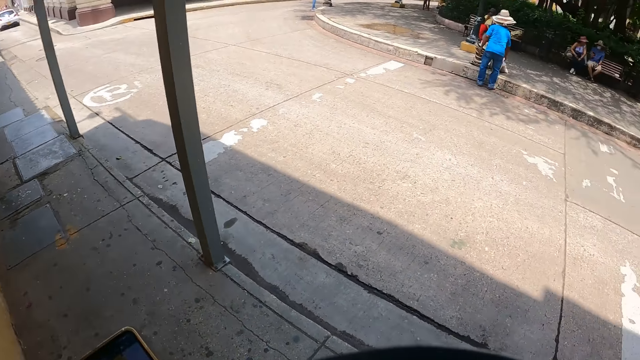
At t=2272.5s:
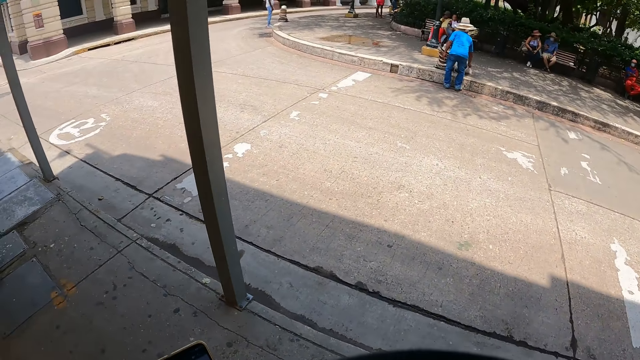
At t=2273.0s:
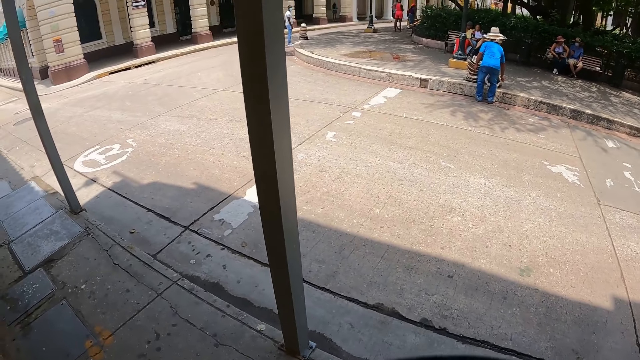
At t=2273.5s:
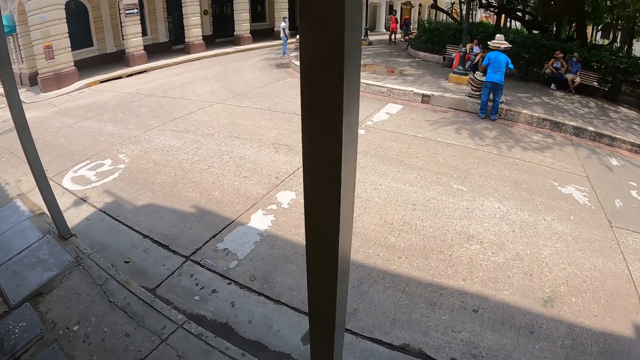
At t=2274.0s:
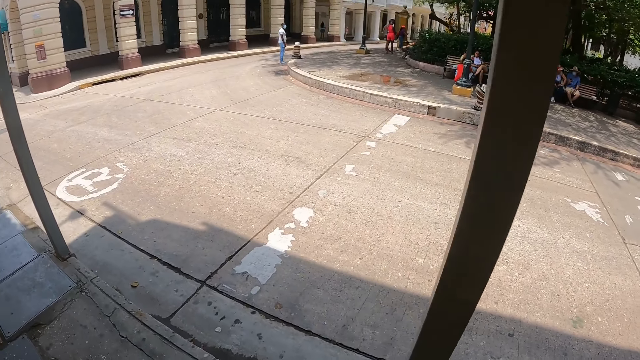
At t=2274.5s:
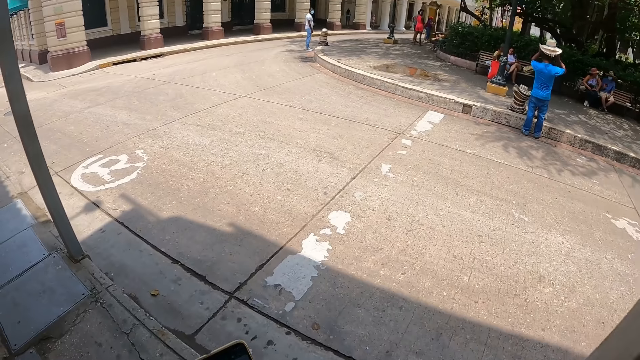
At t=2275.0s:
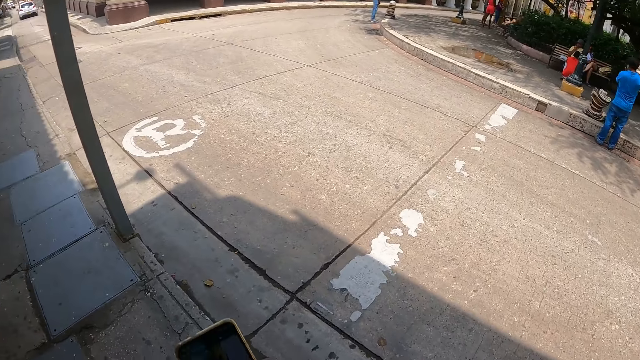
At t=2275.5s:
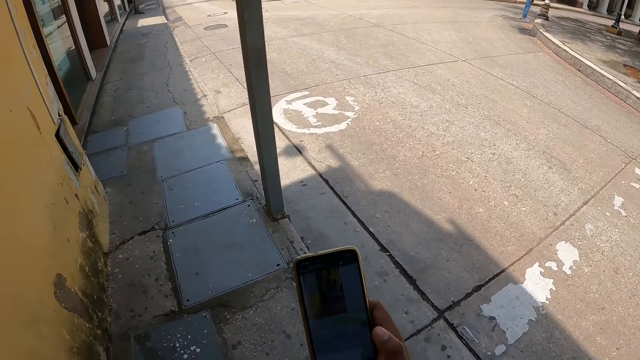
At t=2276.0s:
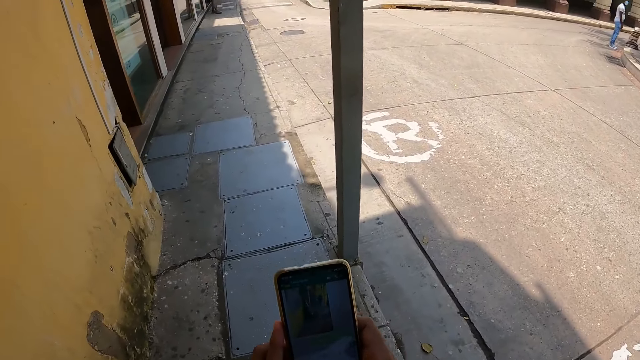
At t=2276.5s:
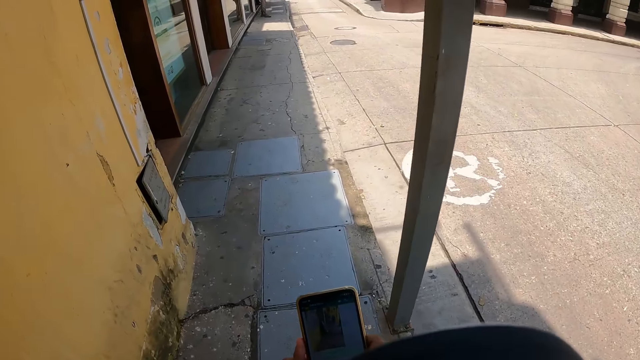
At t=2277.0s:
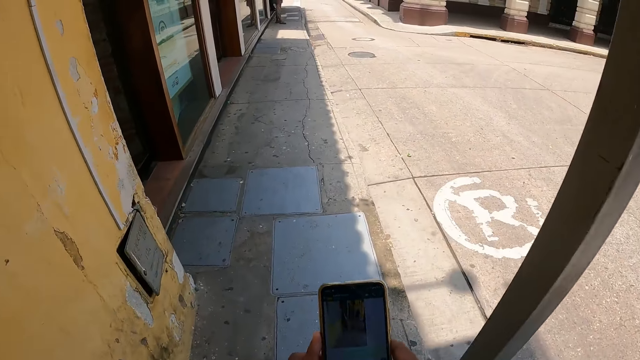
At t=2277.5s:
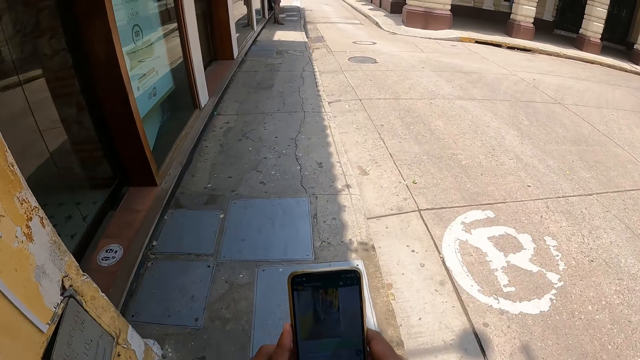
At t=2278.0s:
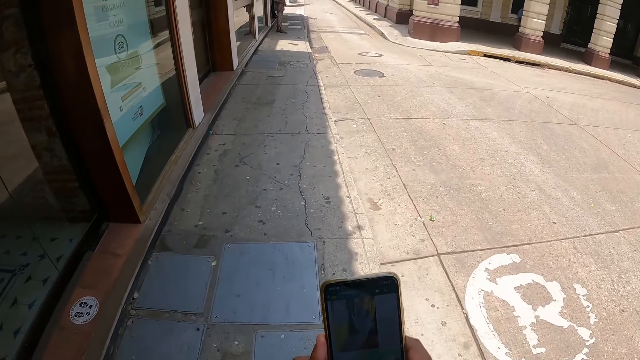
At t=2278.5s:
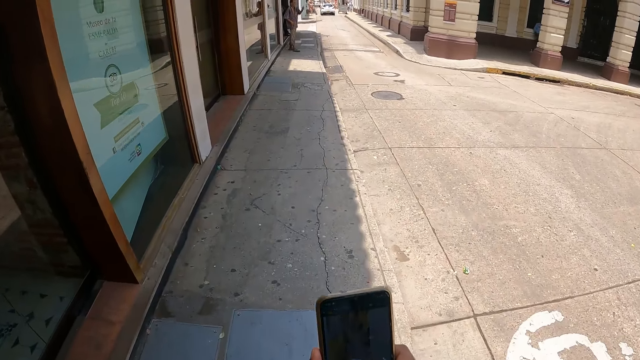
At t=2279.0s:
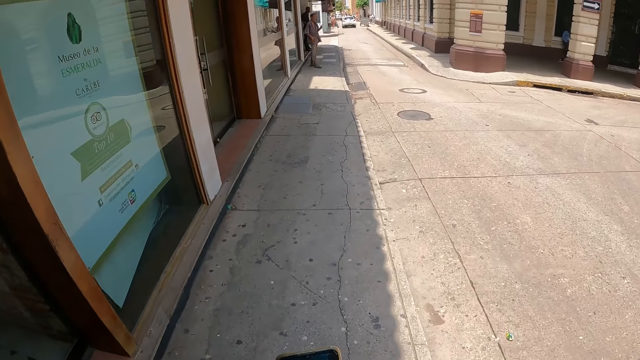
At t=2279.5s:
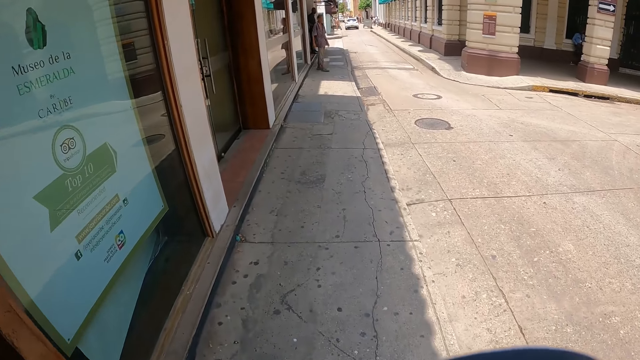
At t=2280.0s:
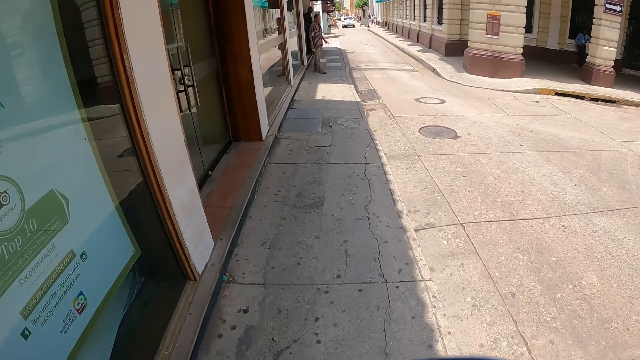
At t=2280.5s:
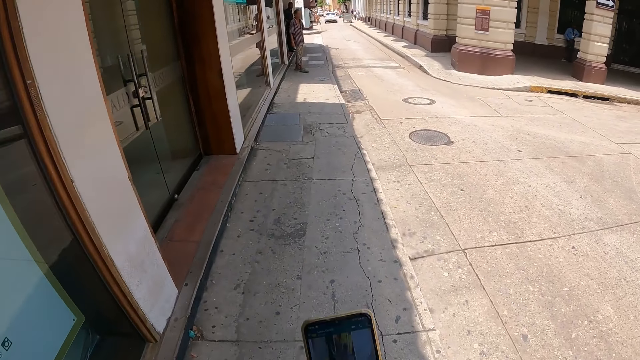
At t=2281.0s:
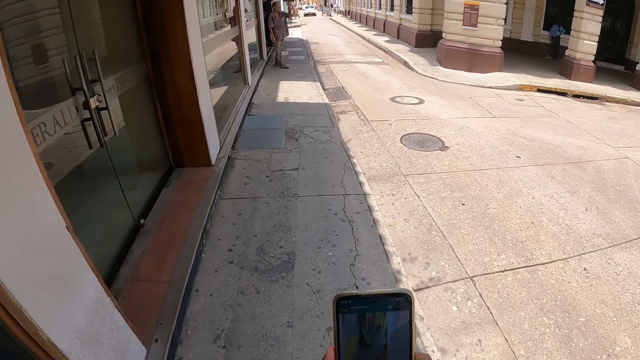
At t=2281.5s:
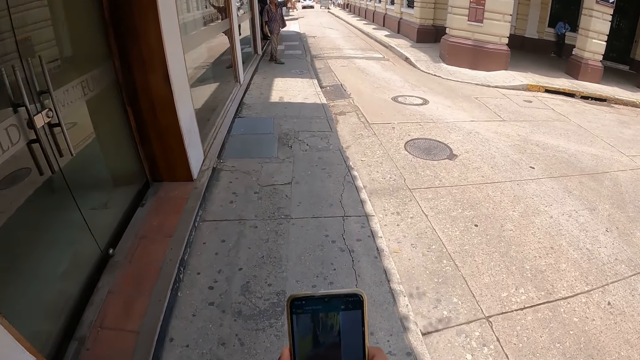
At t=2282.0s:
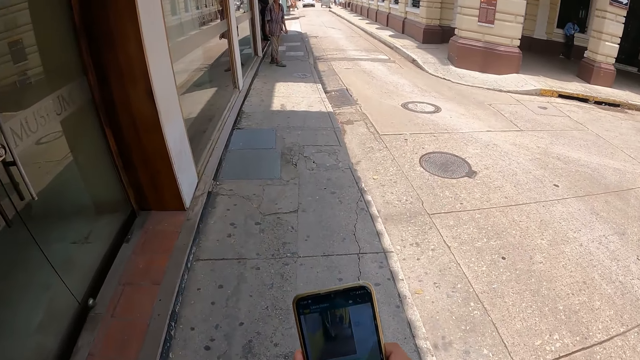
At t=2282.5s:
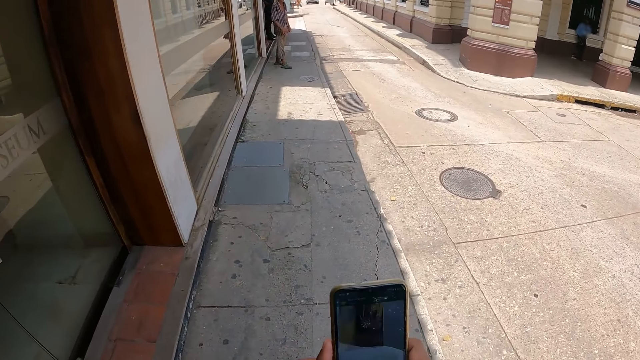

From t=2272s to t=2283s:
The camera wearer looks around. They operate the phone.

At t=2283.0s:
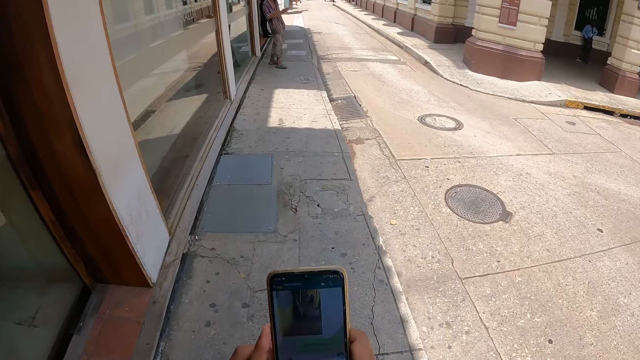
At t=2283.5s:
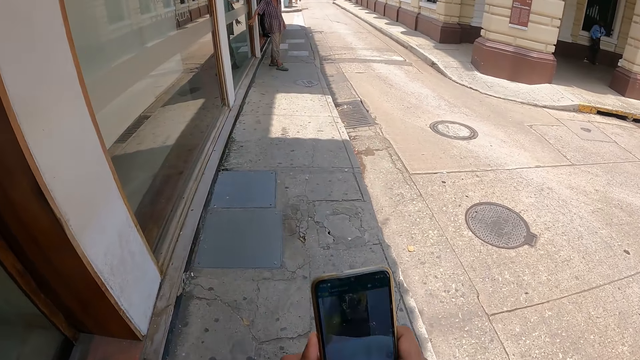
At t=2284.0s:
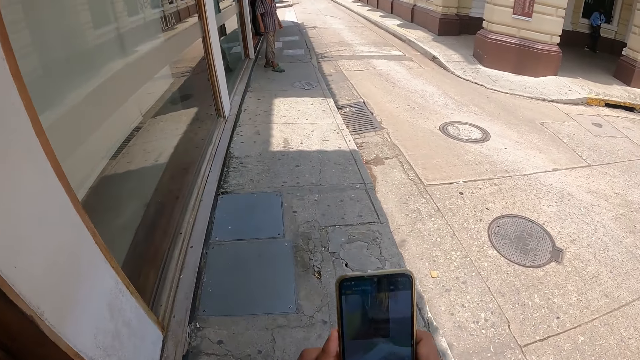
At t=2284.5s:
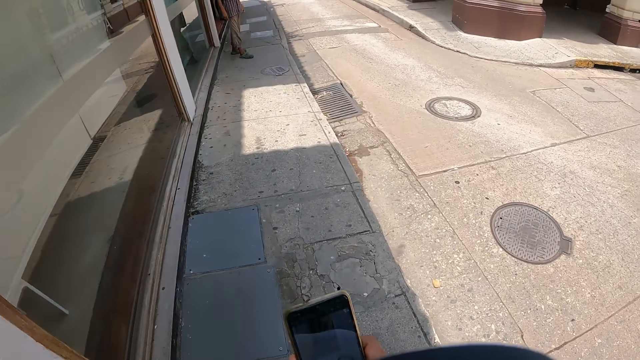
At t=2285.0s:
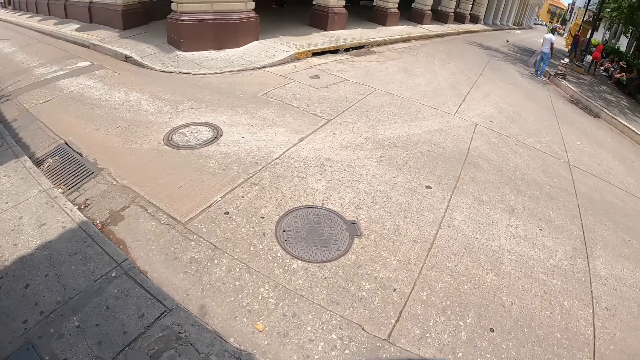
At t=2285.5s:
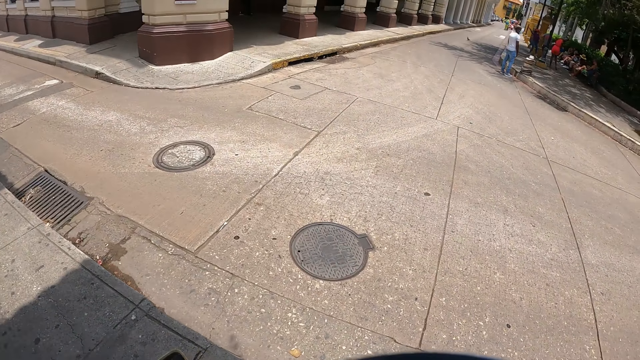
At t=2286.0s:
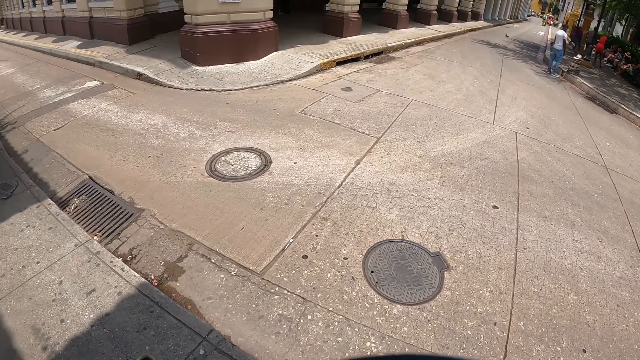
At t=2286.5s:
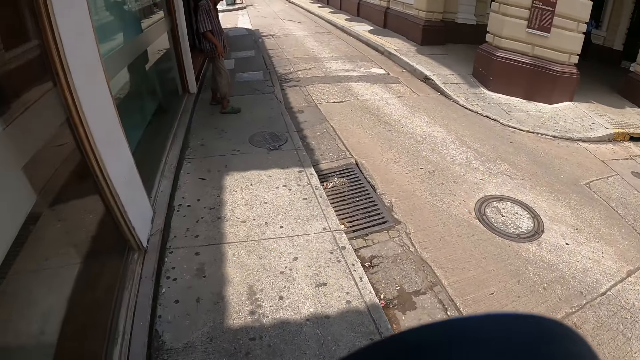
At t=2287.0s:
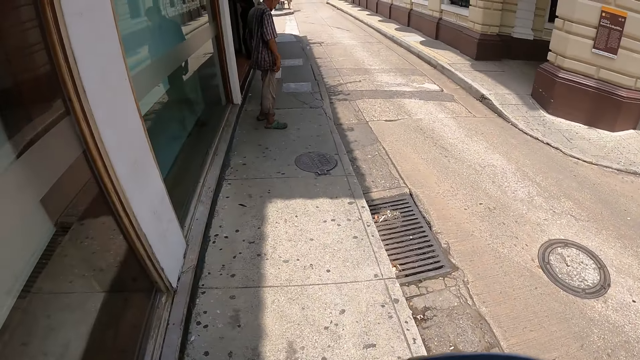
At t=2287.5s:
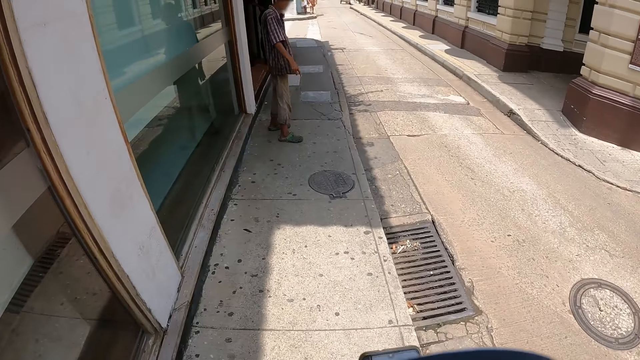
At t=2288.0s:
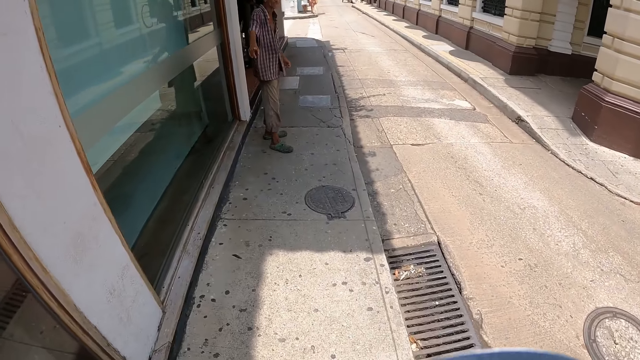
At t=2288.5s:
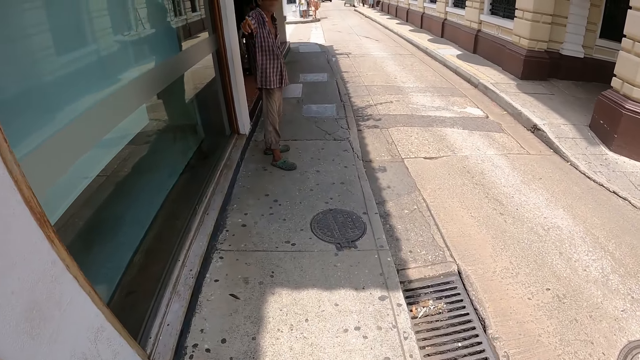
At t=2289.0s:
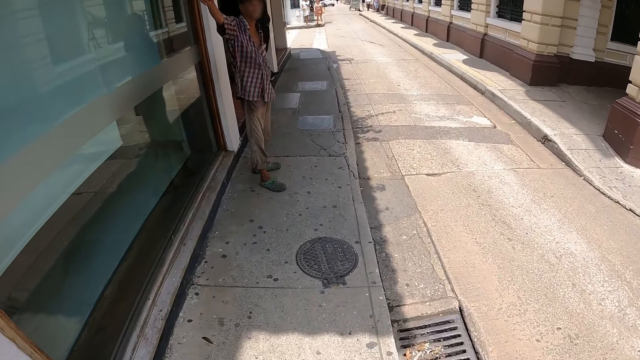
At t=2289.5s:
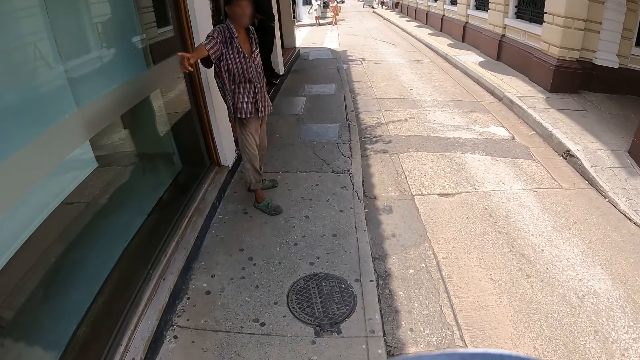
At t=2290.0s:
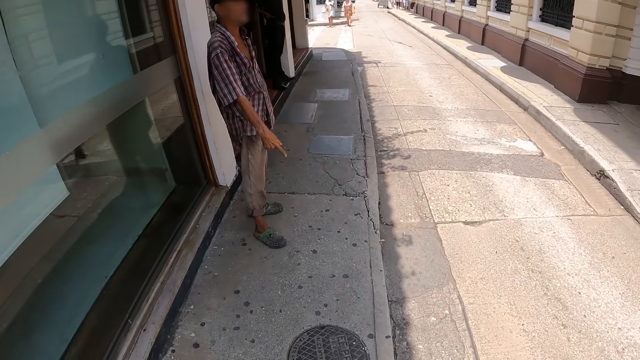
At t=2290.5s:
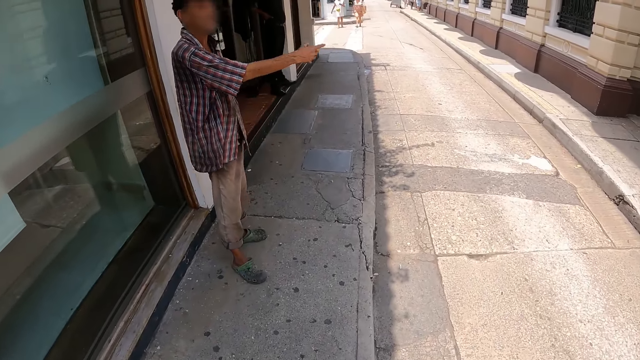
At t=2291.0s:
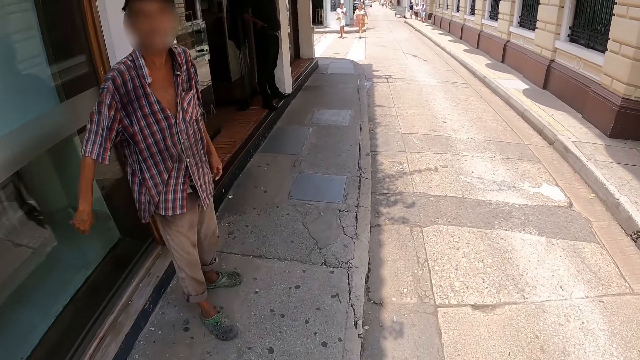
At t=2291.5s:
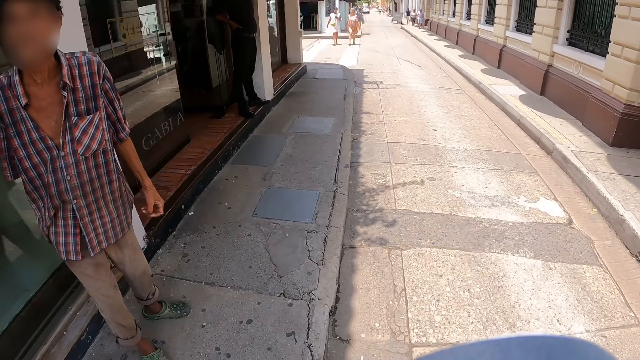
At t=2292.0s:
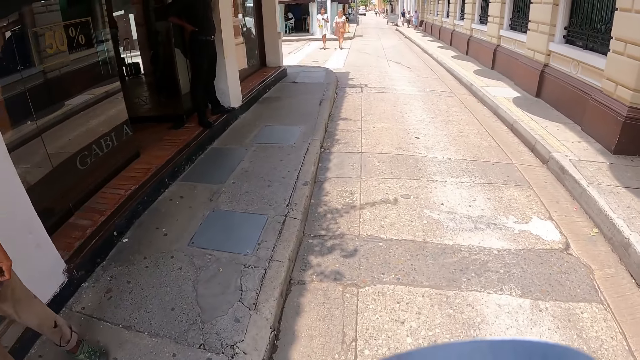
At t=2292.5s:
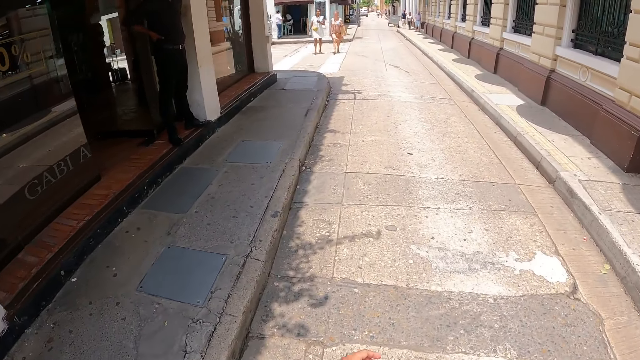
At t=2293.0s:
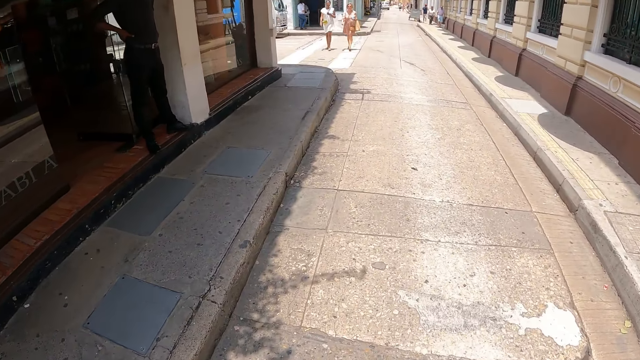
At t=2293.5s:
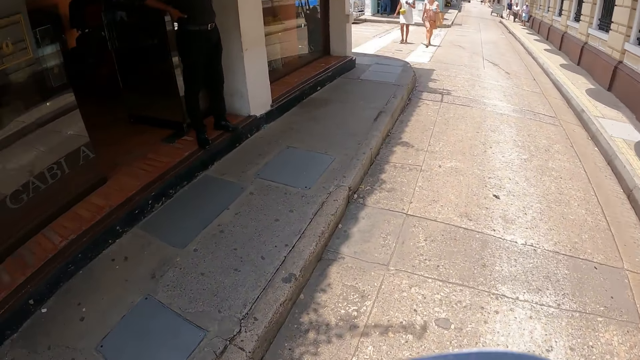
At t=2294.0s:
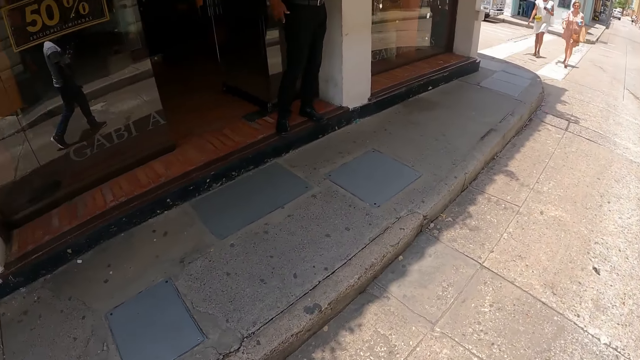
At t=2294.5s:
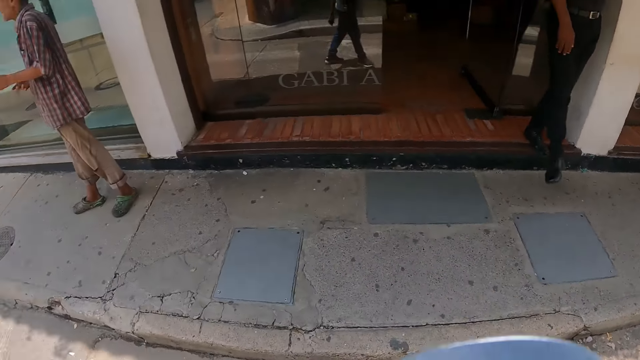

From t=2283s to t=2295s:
The camera wearer looks around. They walk on the road.
